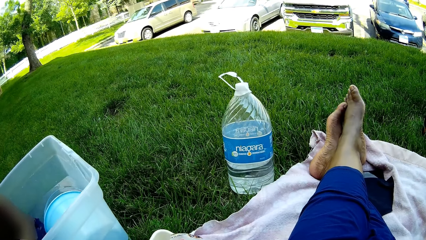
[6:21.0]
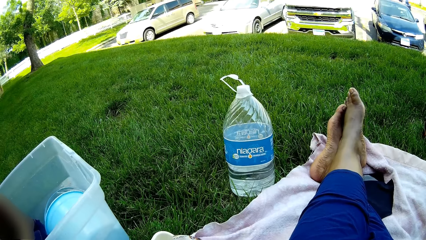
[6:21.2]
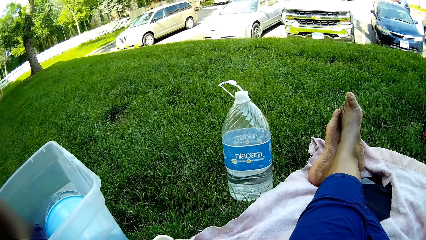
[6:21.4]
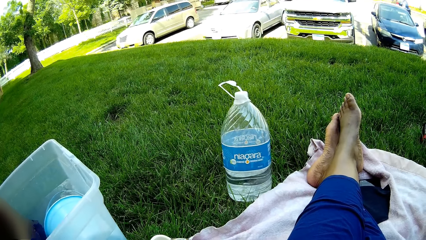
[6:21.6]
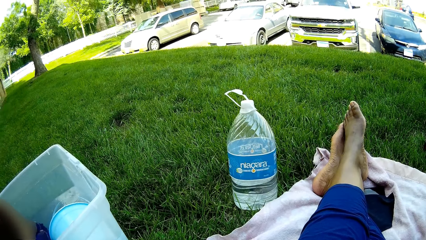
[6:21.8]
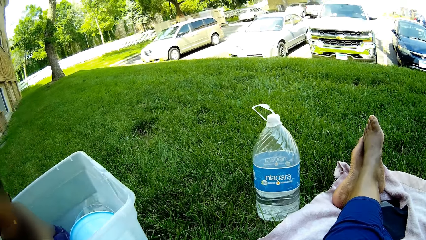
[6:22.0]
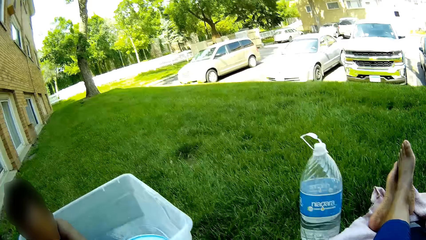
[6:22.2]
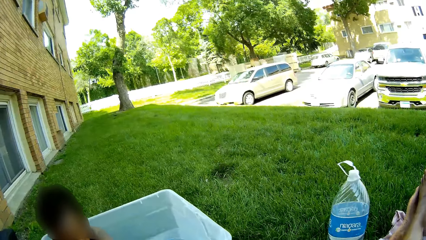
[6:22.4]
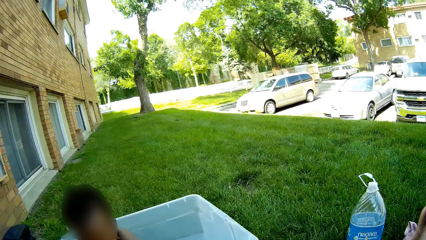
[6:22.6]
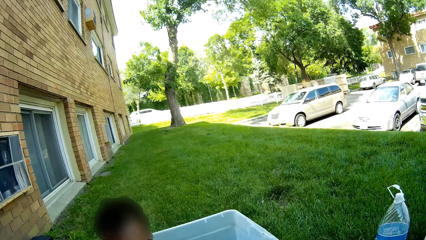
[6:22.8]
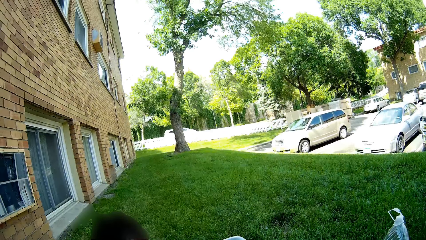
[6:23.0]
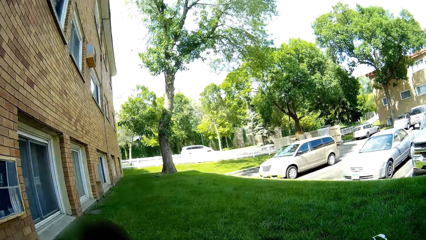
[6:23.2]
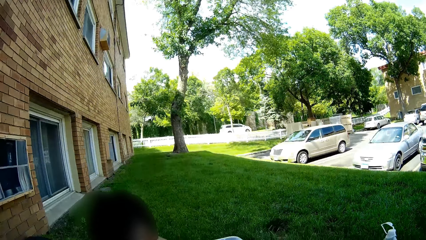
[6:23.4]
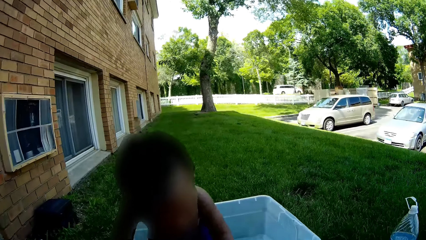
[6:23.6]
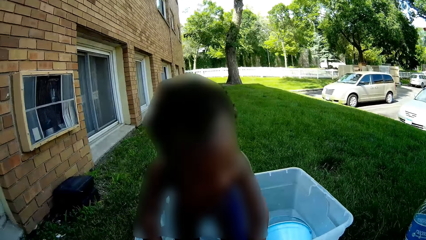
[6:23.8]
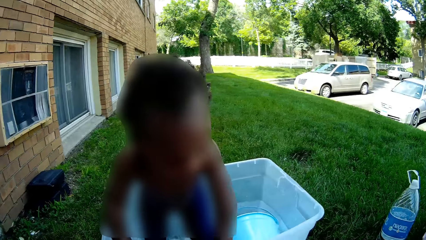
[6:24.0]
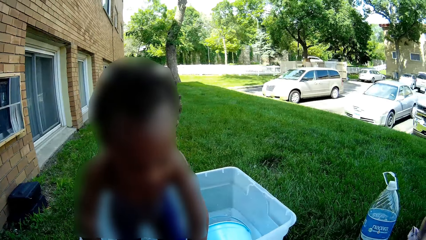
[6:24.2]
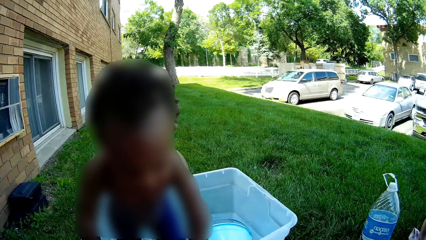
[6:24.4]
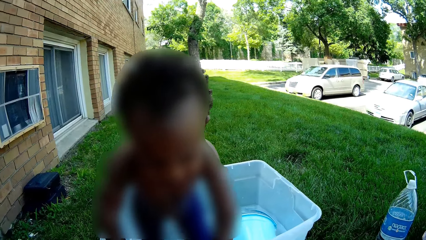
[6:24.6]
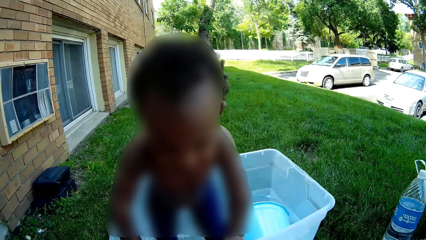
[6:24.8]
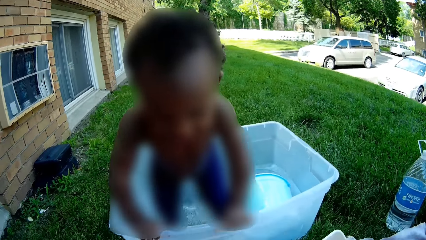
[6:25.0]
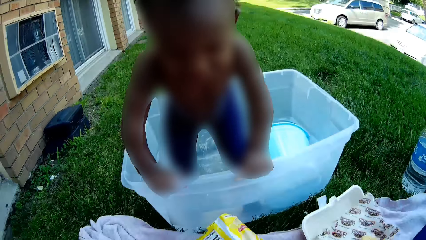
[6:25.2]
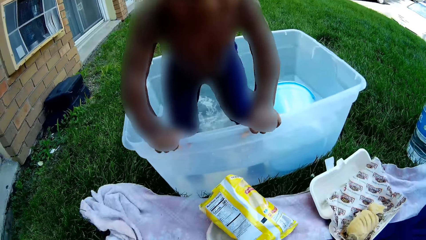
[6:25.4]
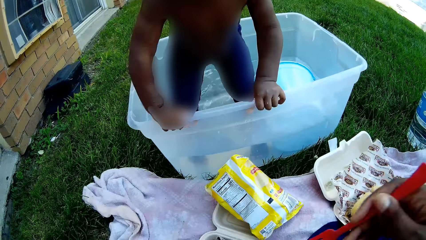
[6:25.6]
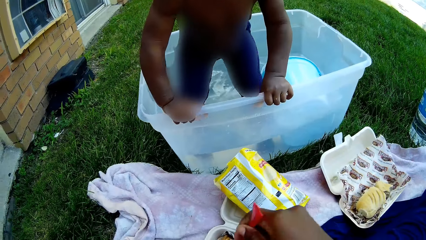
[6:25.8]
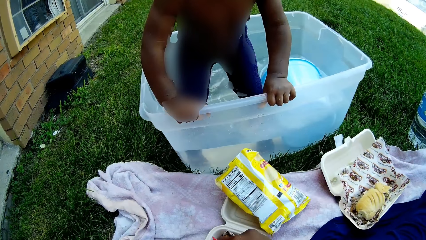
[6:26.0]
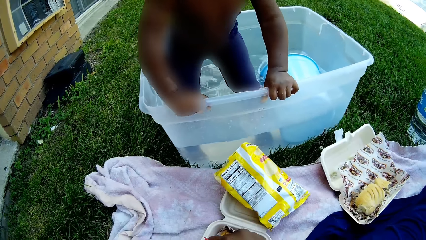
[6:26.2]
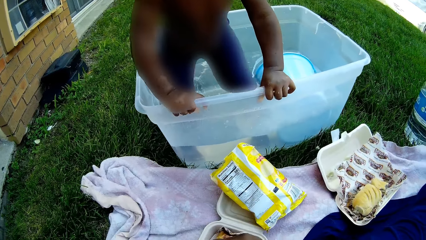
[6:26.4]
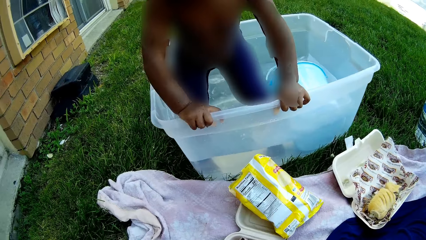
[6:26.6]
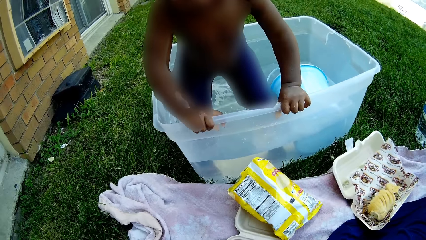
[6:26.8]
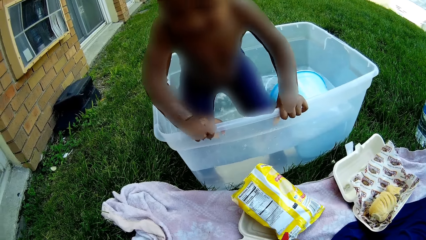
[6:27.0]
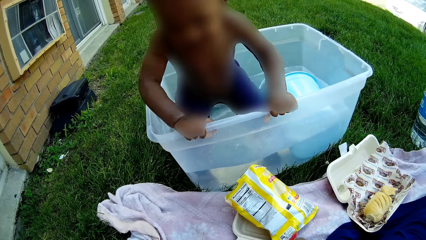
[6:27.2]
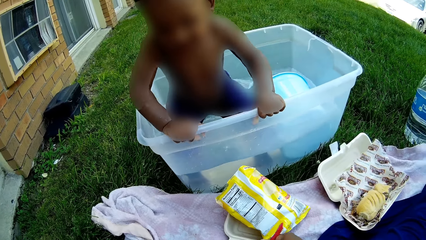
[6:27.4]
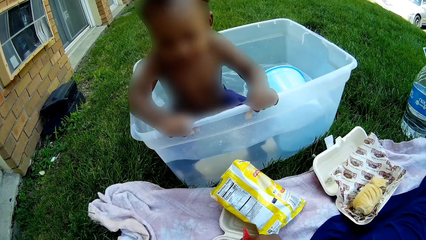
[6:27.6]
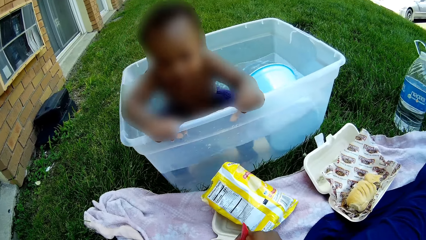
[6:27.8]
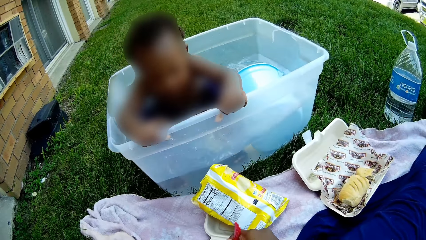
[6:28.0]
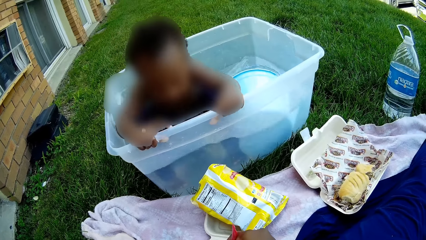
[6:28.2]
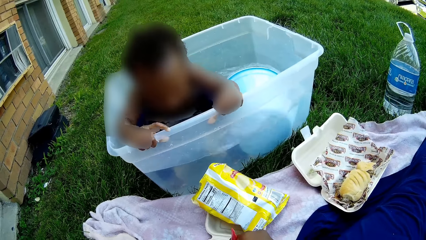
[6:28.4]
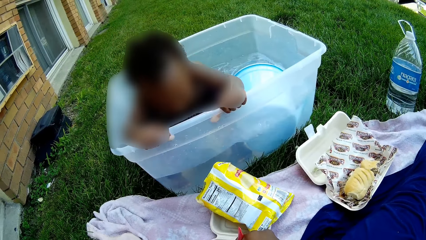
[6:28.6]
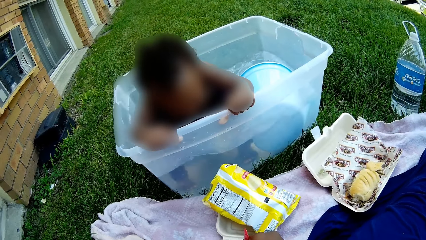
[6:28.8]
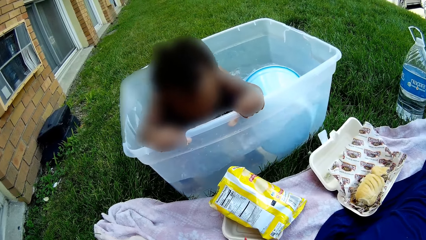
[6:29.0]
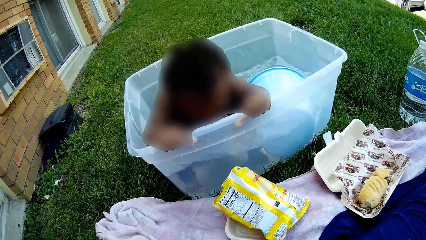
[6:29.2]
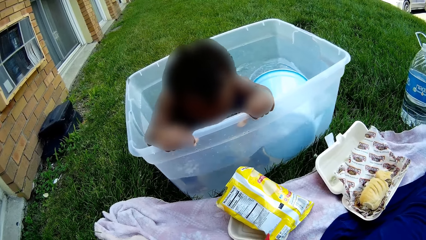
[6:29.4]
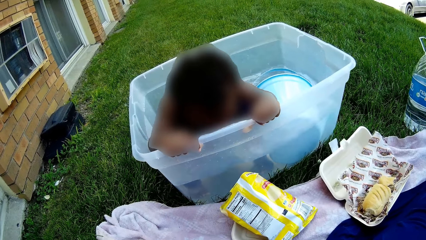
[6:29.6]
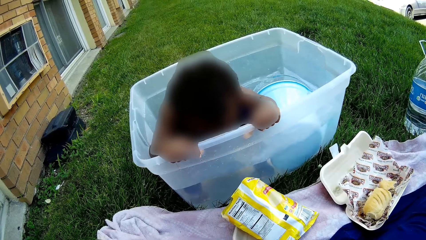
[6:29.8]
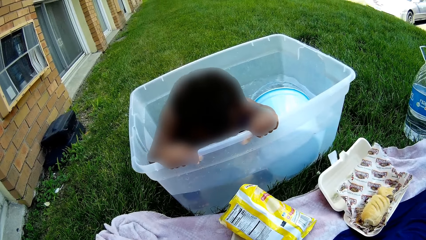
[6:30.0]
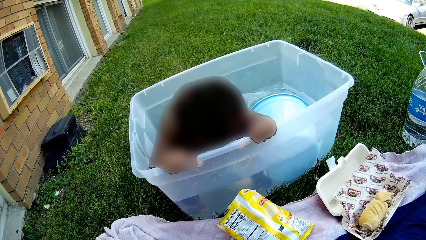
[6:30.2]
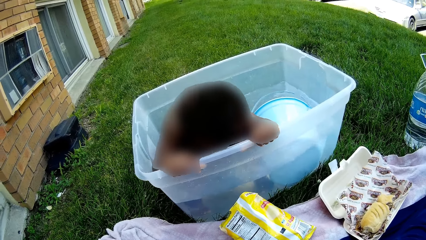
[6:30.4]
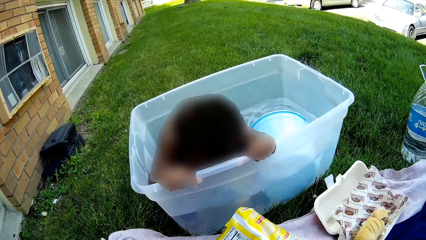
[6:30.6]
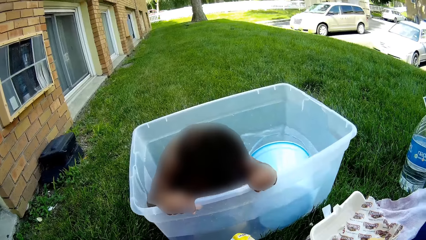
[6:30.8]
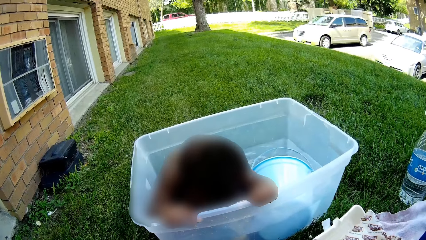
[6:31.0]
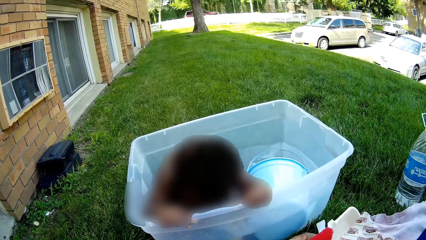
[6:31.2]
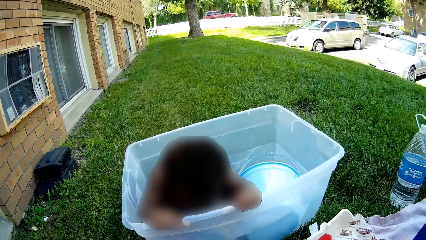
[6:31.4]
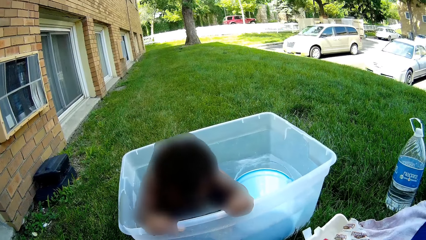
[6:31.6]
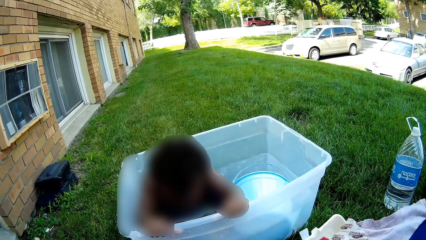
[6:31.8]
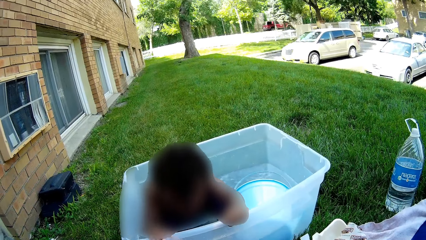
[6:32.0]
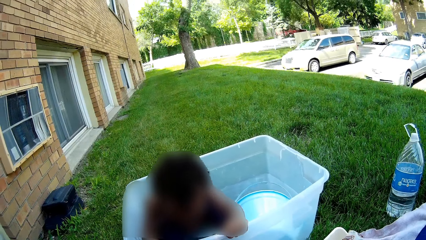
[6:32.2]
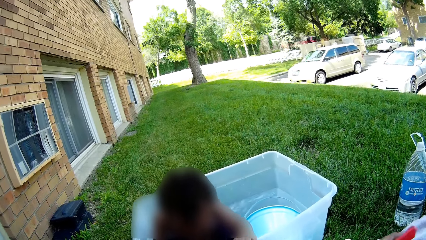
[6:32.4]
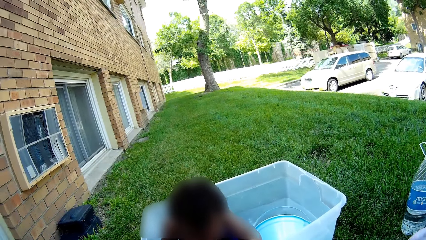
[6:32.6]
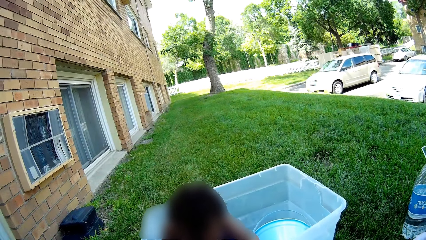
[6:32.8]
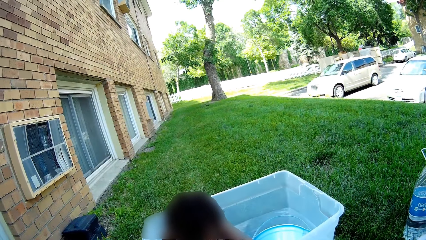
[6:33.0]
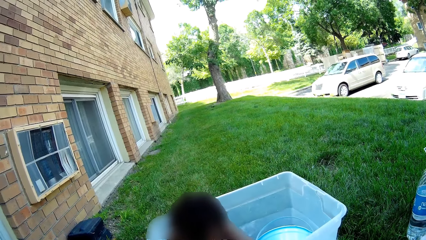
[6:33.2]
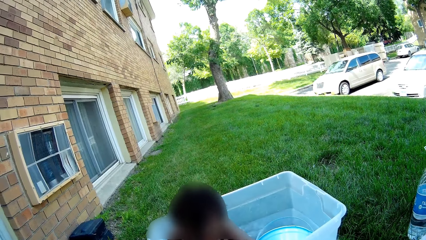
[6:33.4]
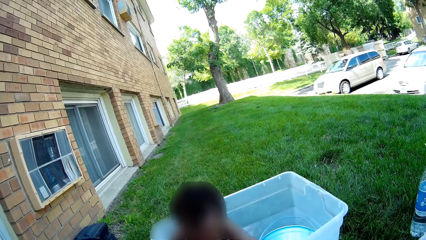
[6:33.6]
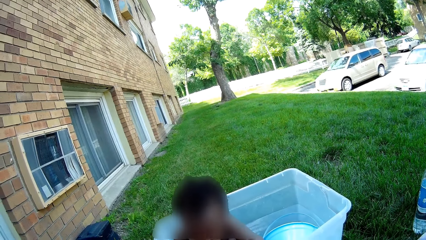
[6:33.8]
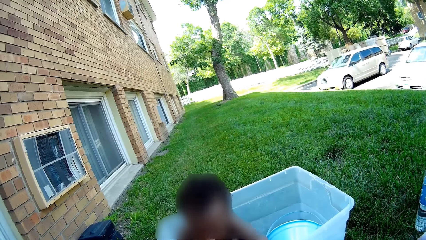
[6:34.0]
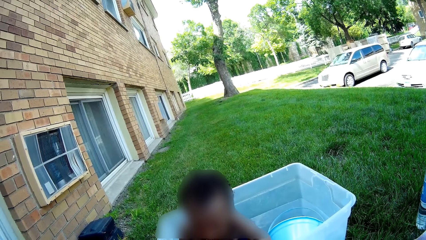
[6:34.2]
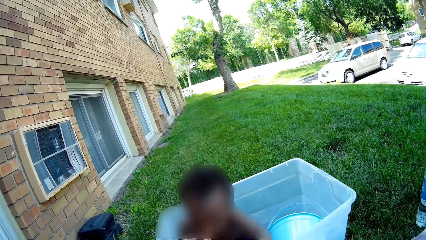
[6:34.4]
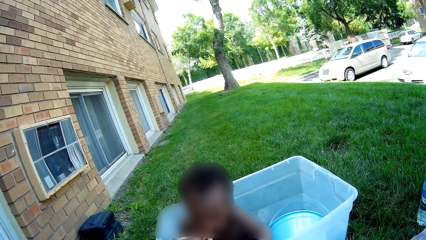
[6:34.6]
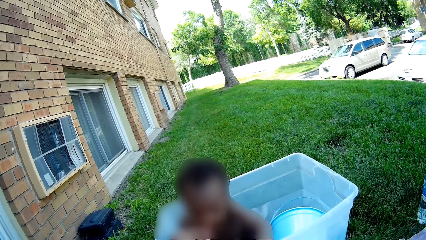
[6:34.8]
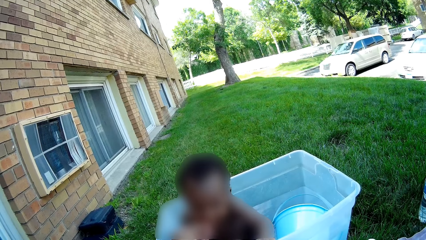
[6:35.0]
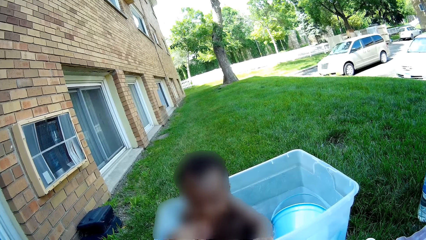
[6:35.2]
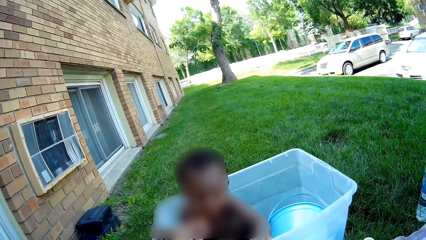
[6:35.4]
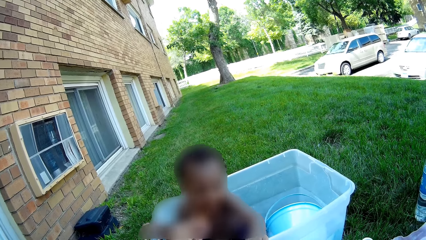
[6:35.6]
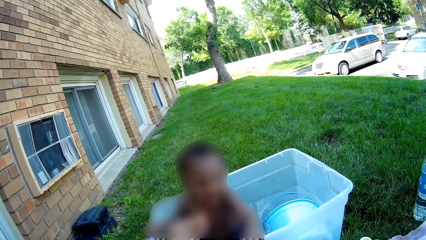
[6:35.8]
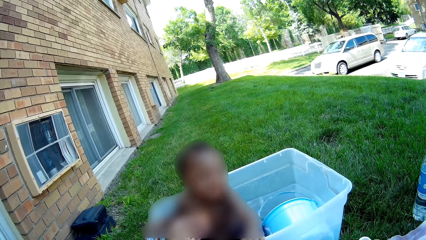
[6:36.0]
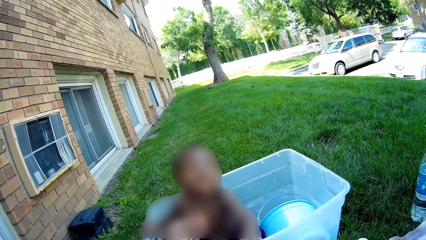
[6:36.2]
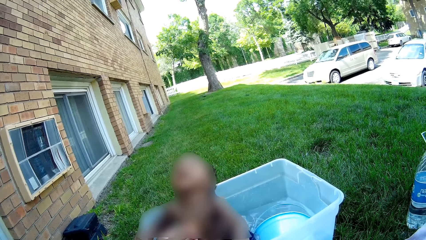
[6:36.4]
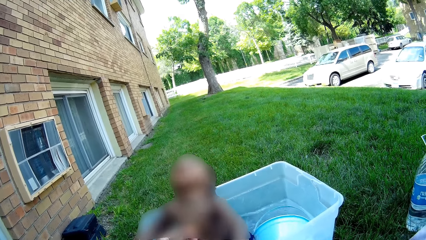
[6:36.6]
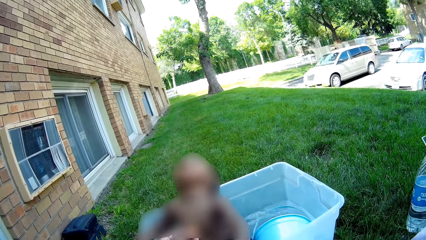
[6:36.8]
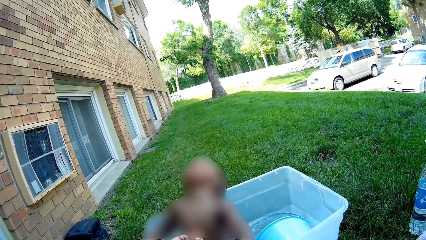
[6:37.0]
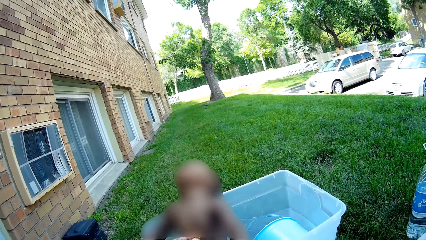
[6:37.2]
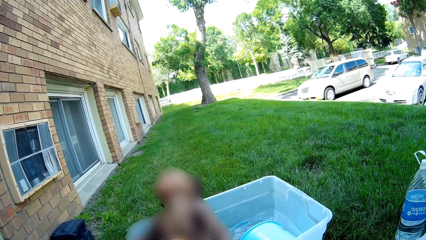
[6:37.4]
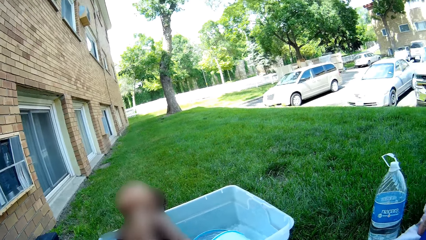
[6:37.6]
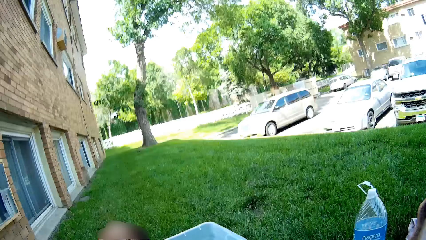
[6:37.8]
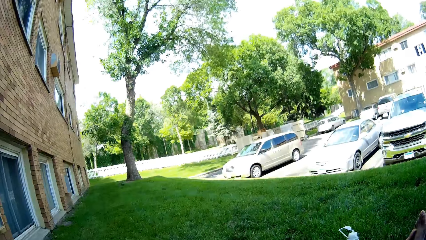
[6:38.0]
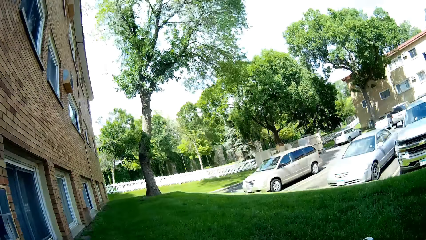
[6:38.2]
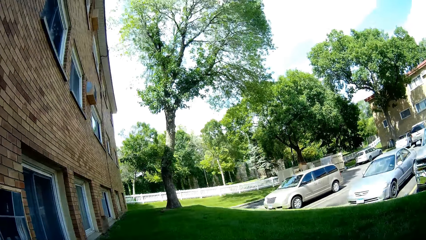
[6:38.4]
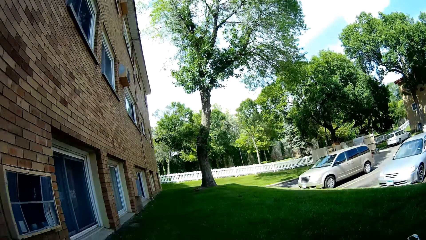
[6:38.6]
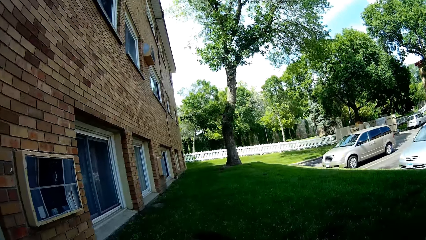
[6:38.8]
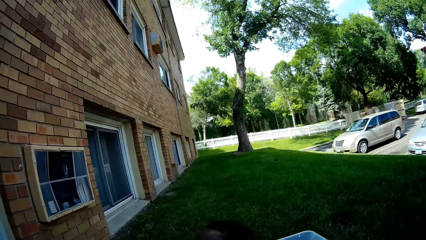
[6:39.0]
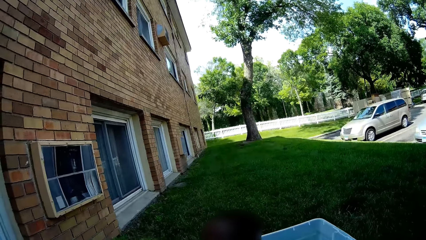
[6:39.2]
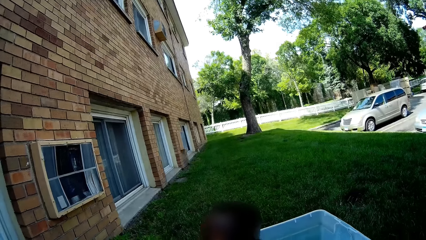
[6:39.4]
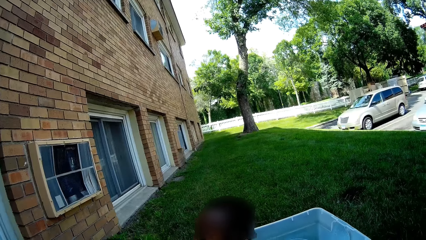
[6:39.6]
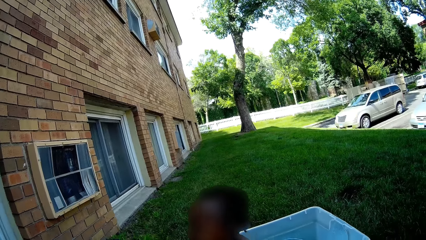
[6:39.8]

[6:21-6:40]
The camera wearer stirs the food in the polystyrene meal box on the mat with the fork in her right hand. She looks around.
